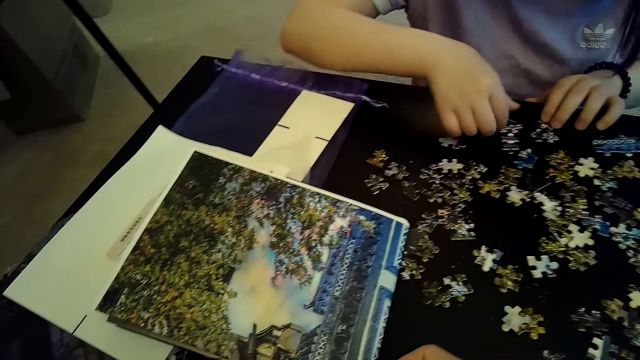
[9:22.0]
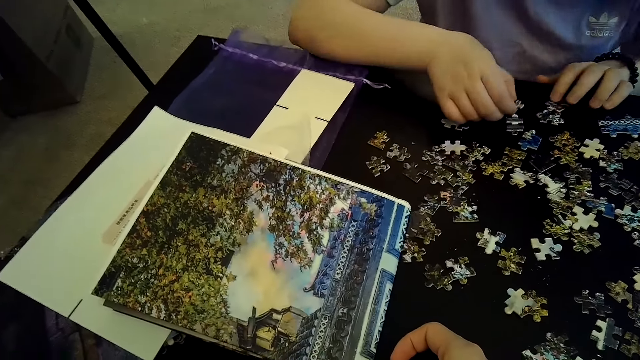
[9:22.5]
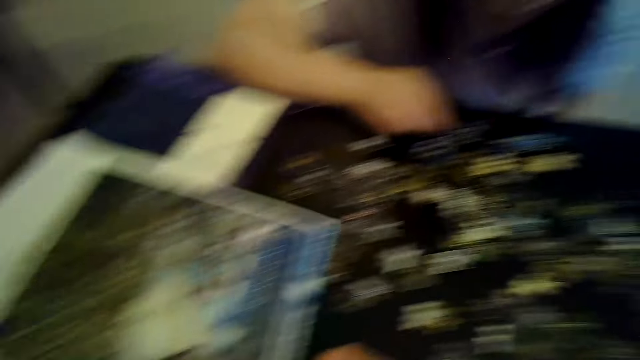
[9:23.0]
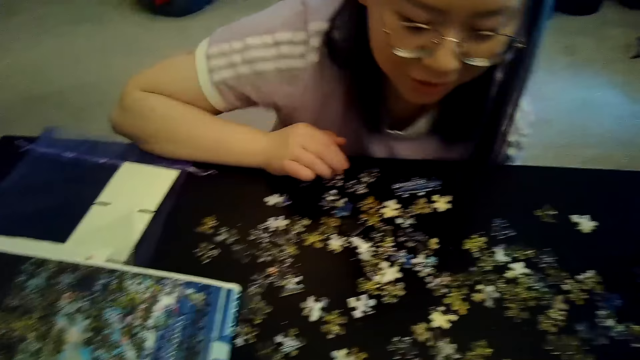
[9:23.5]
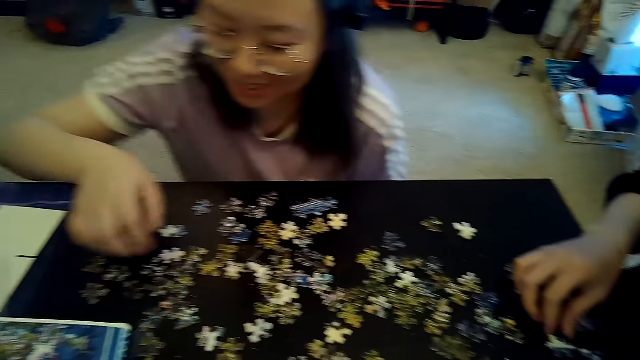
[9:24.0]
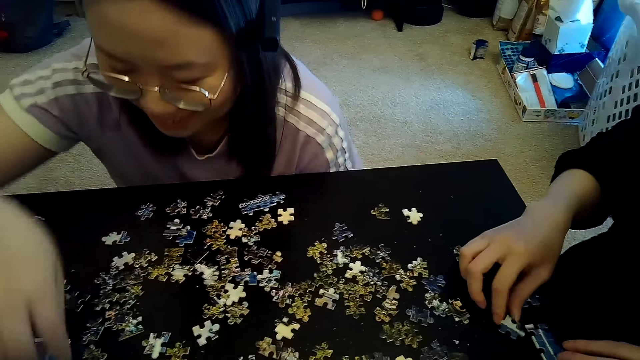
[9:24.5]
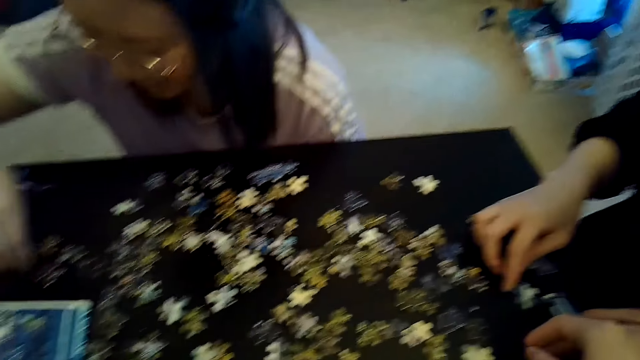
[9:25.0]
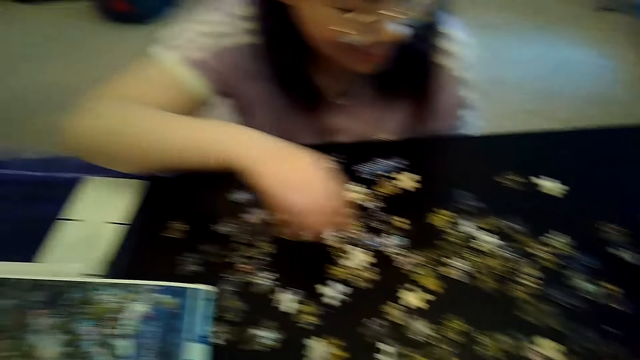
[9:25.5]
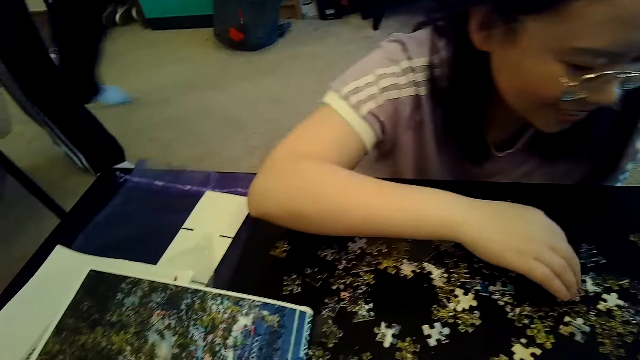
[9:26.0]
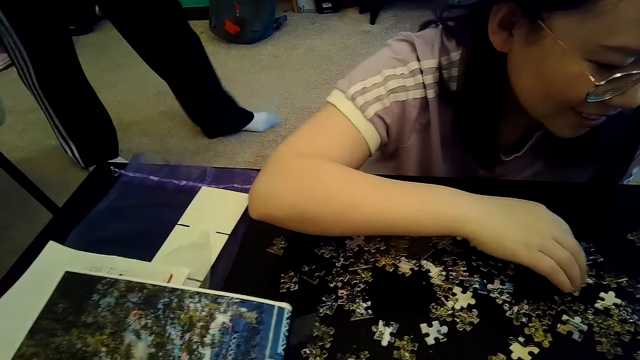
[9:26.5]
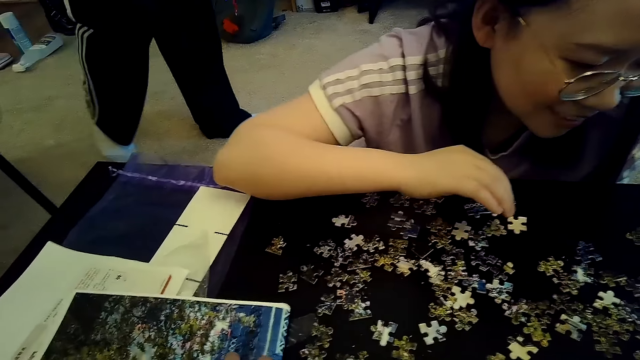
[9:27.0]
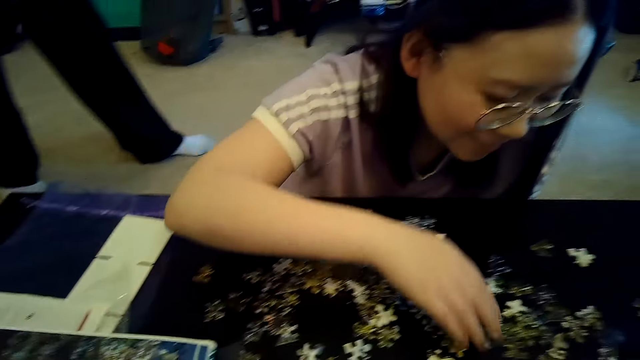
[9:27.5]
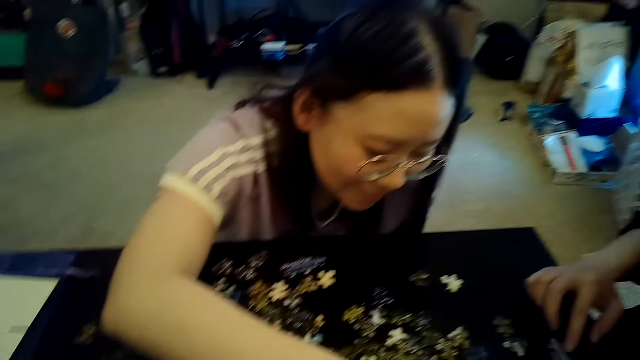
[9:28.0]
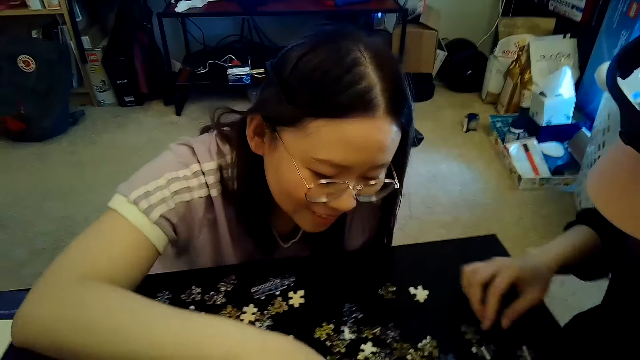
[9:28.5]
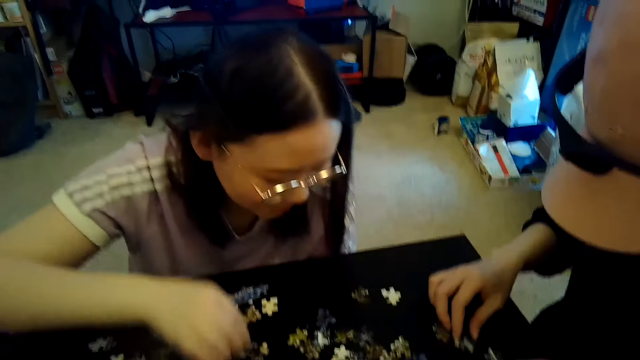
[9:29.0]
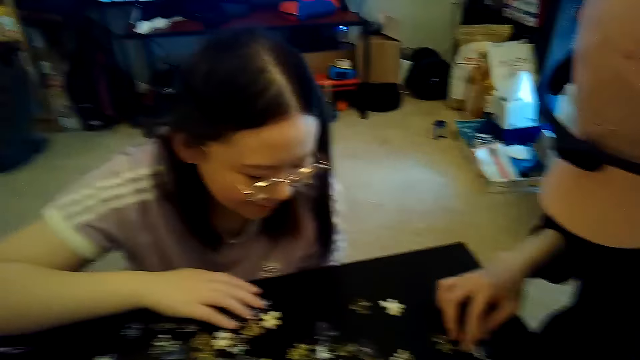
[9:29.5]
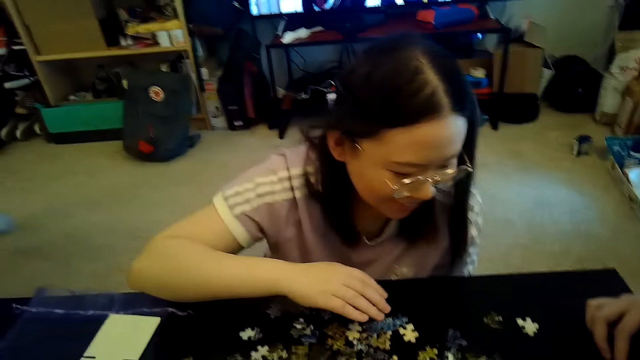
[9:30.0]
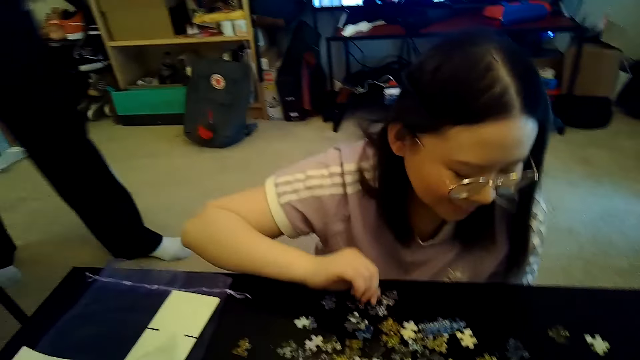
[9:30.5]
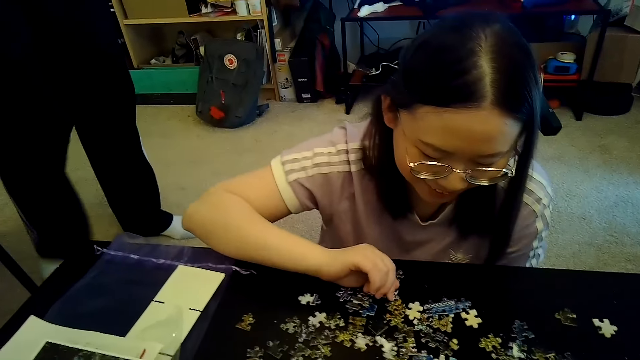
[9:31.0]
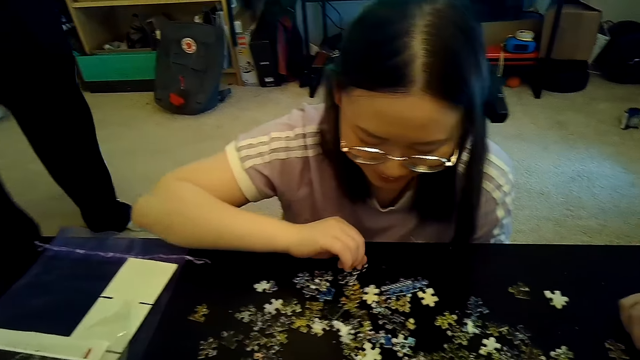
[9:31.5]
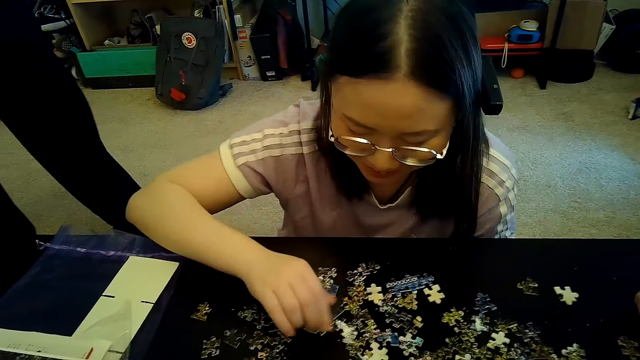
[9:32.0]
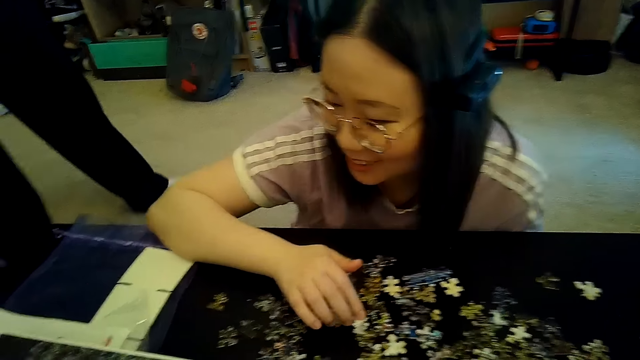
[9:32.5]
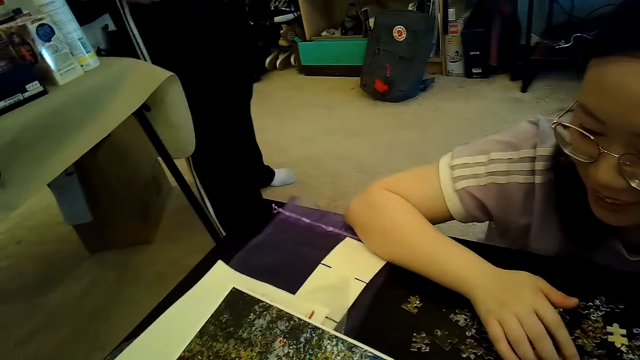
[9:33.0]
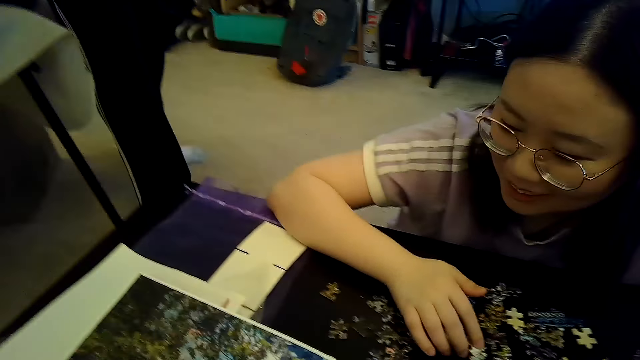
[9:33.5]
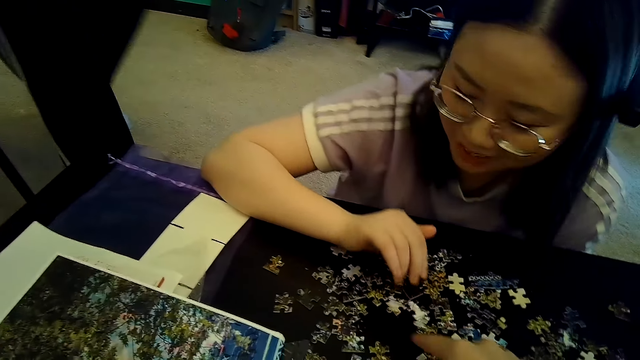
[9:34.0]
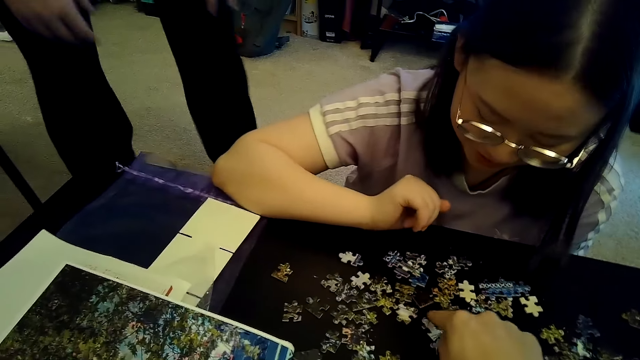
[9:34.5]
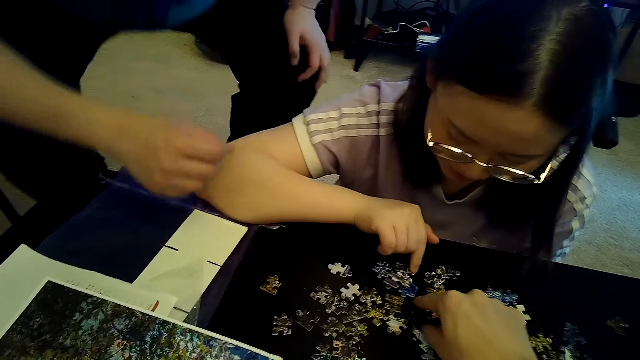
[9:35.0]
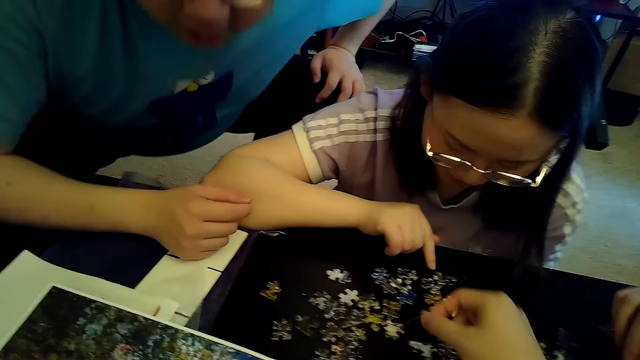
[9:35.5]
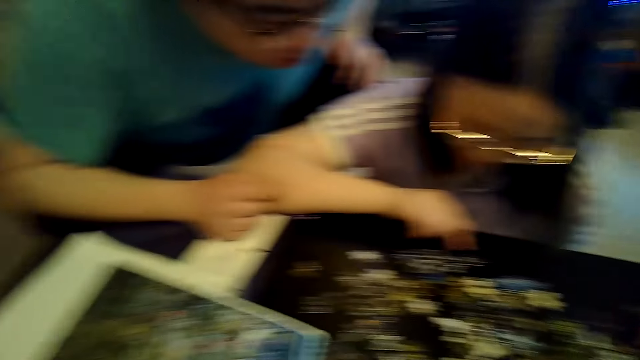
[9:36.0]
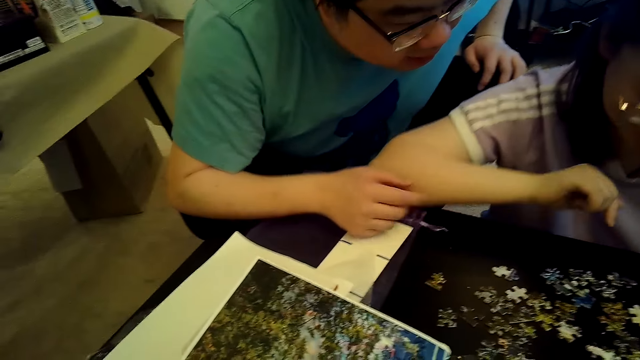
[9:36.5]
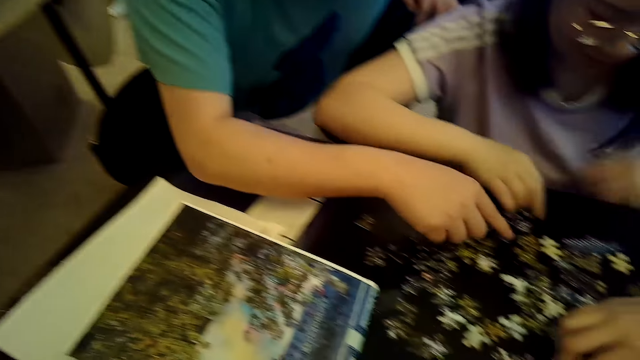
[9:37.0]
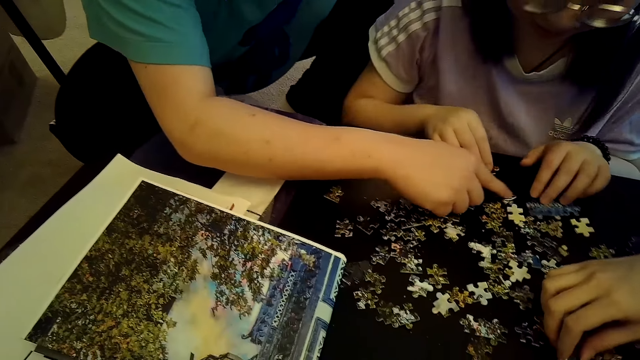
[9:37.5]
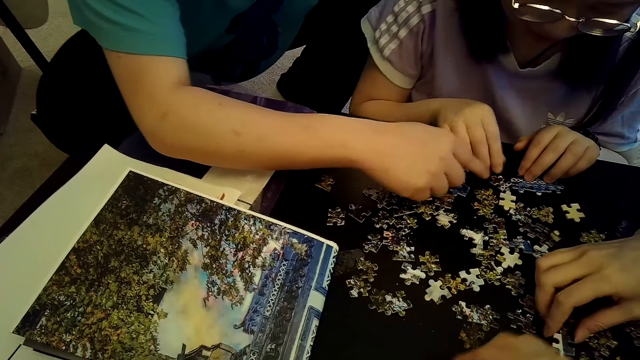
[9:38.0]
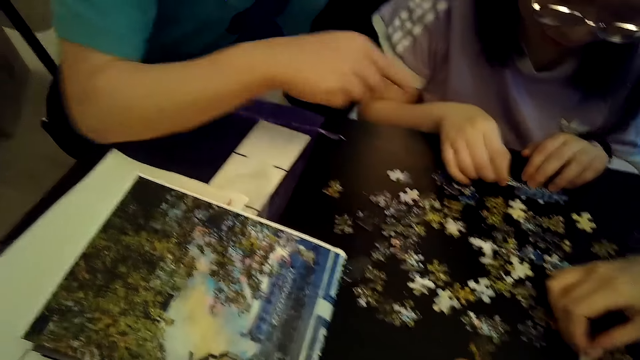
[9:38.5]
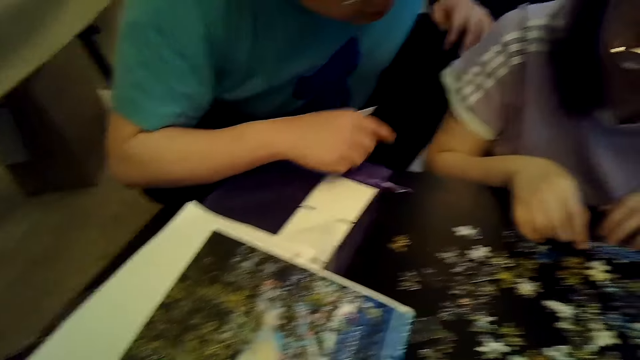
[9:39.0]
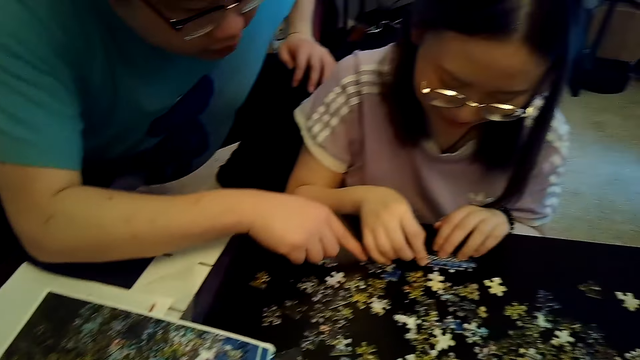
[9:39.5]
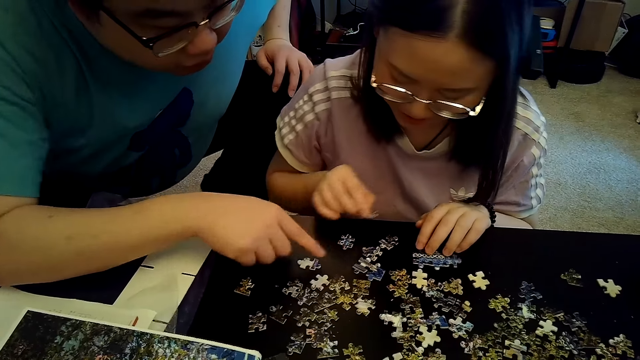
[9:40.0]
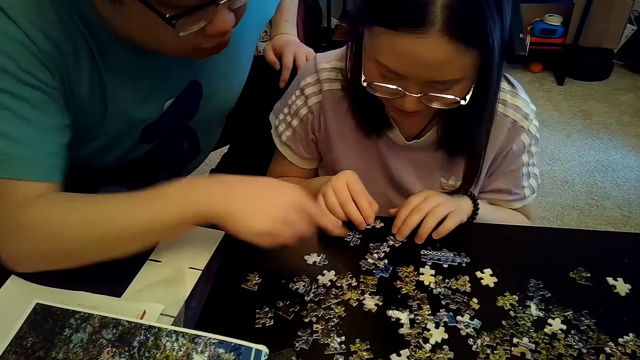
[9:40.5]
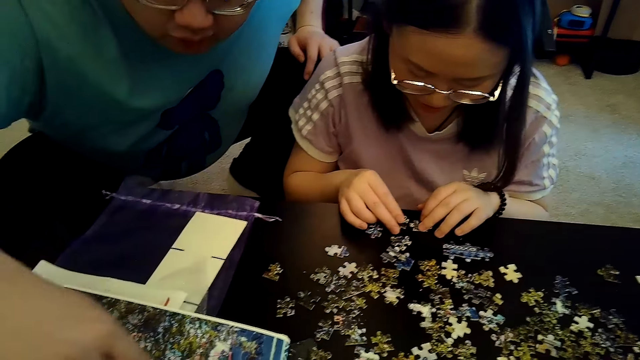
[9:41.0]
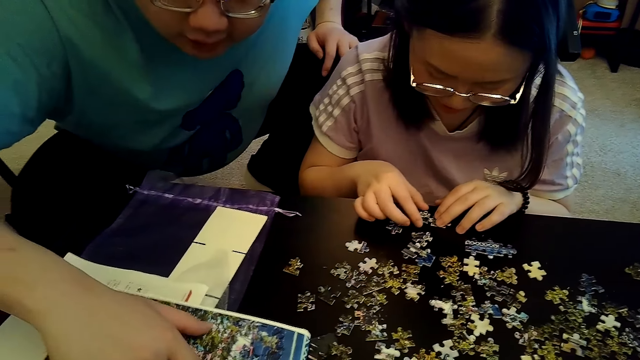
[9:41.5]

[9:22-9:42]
The camera wearer talks to a person. The person bends near another person.
